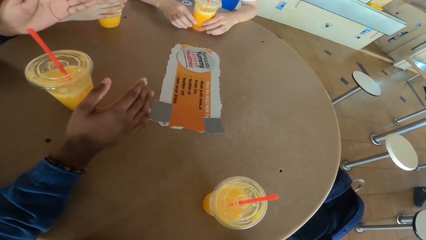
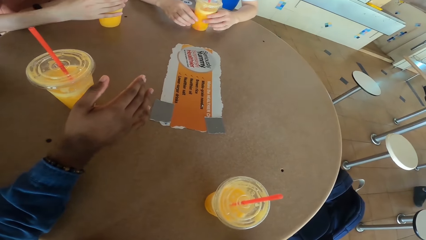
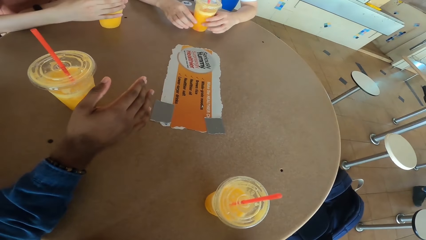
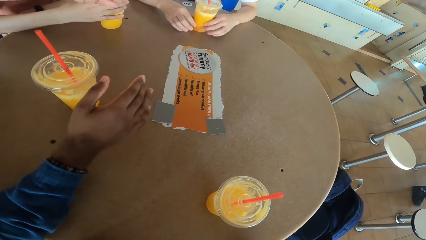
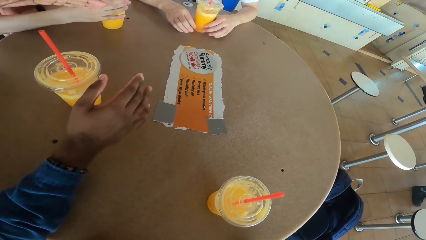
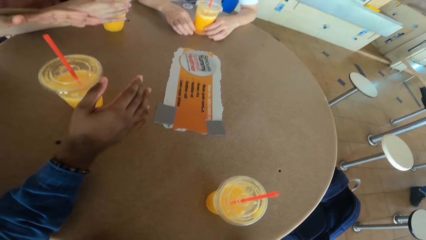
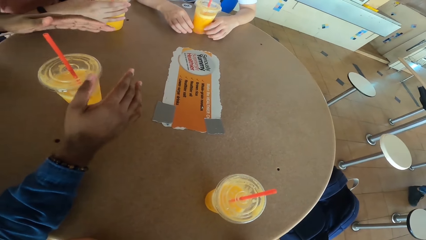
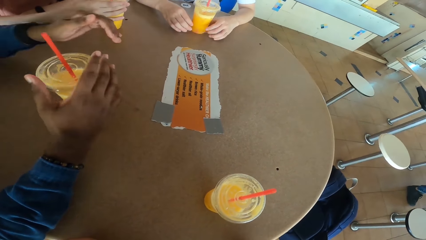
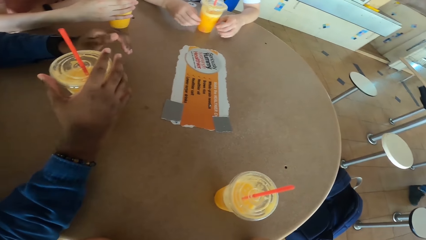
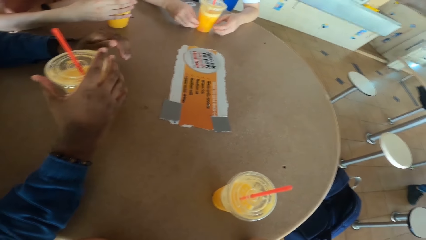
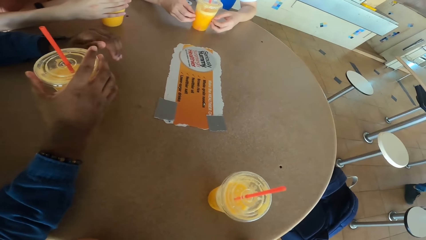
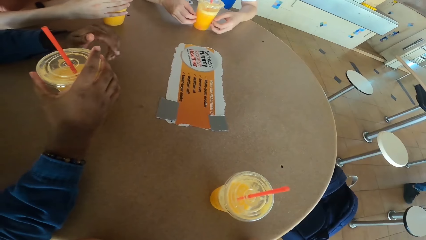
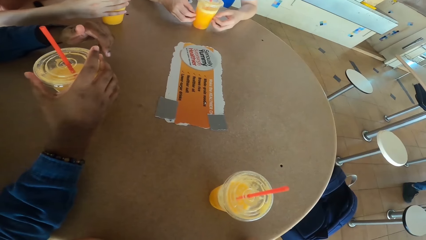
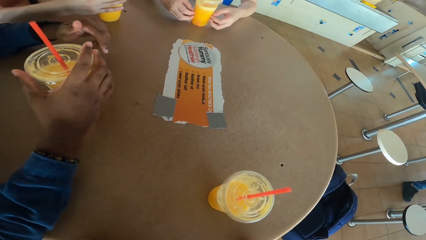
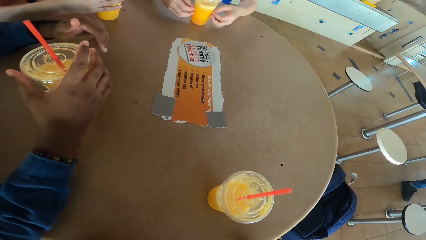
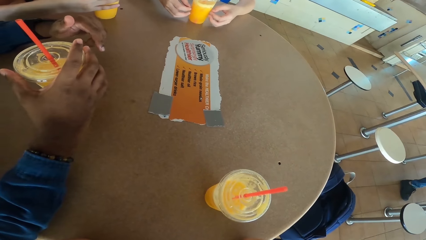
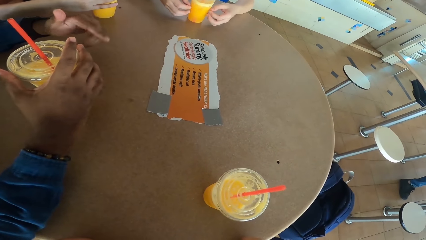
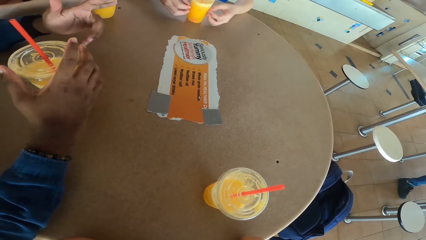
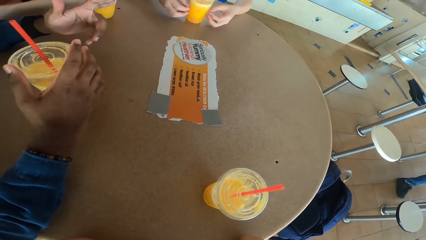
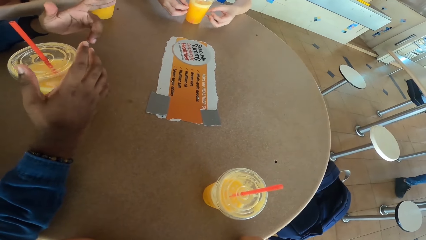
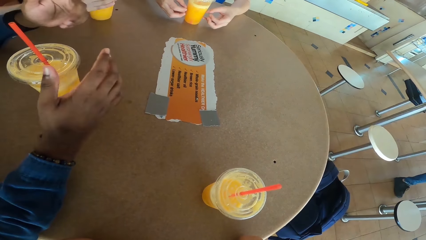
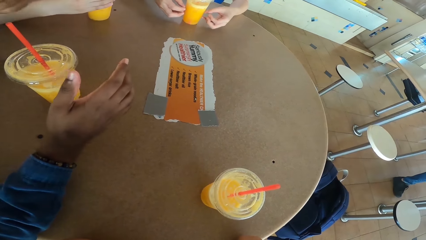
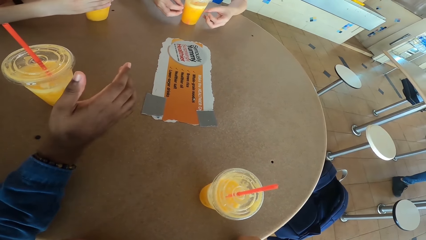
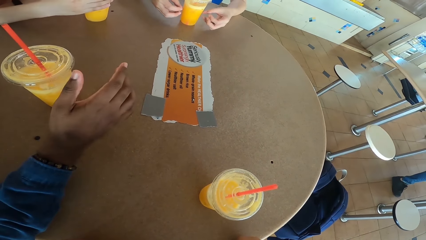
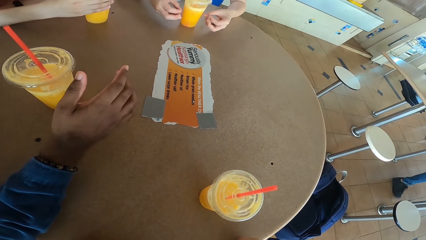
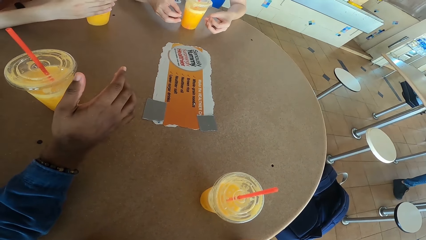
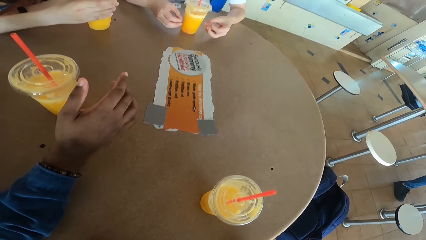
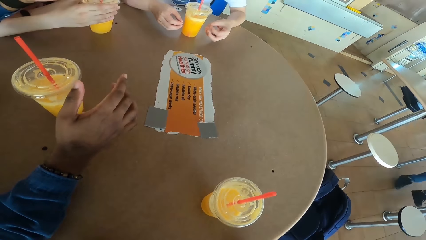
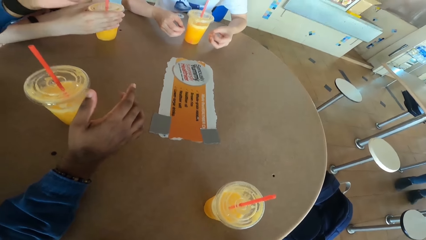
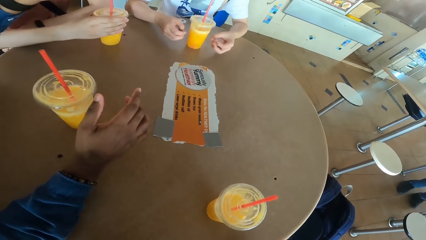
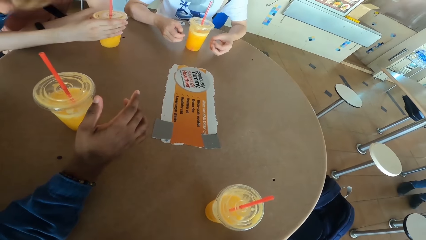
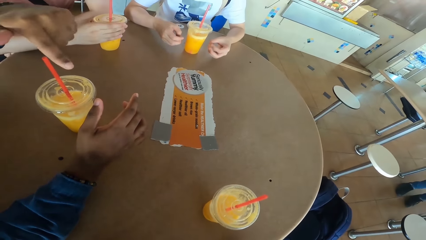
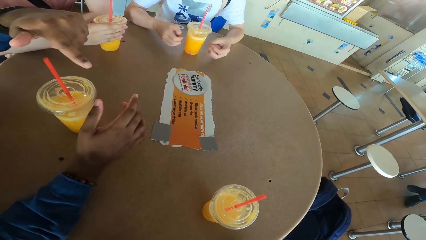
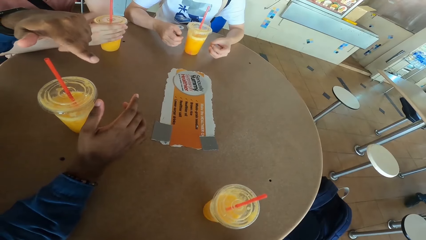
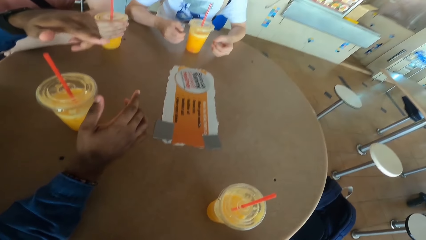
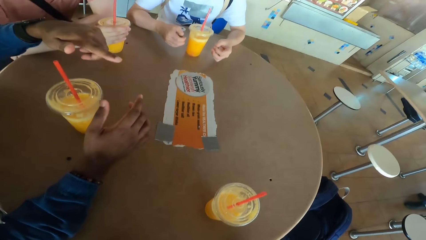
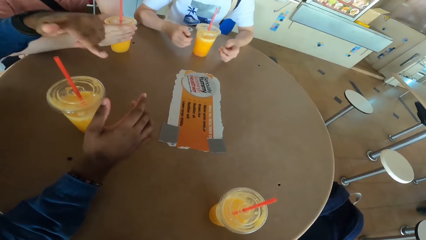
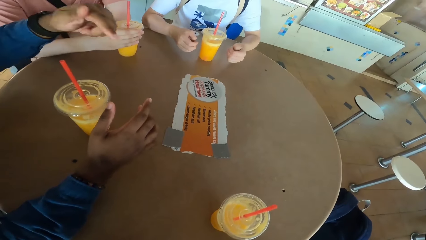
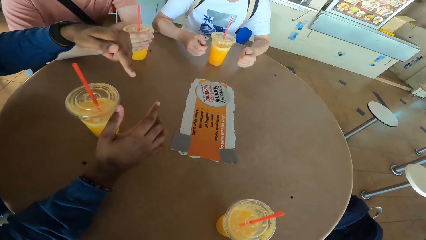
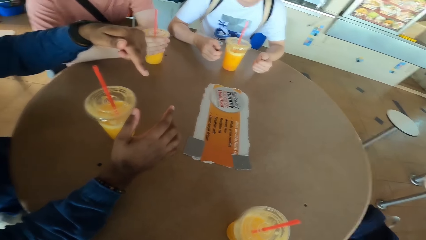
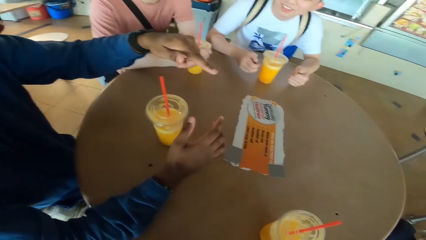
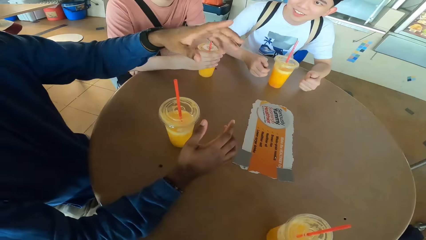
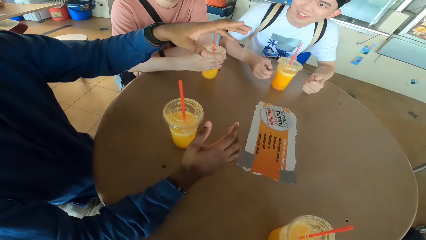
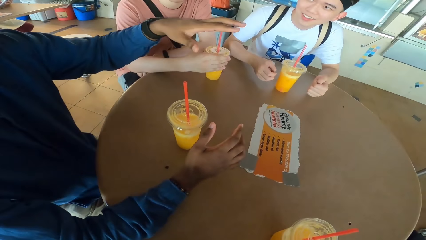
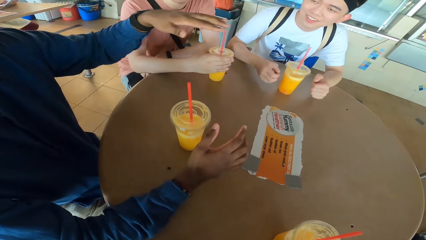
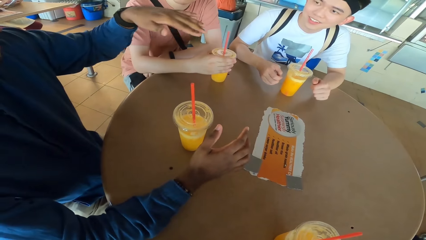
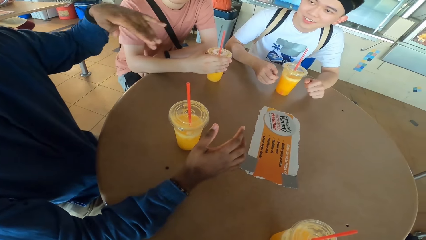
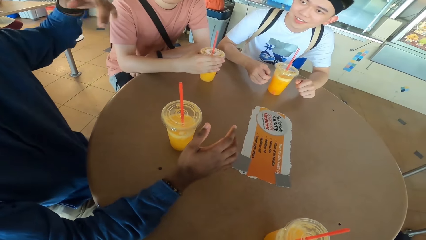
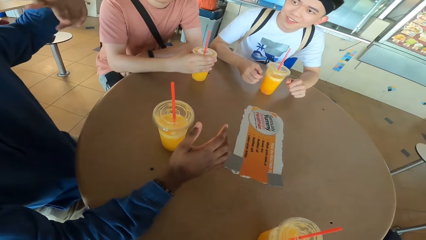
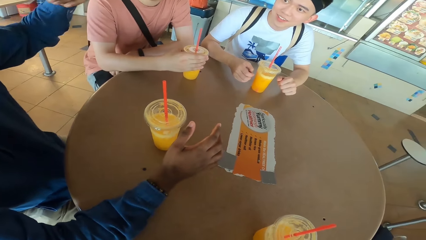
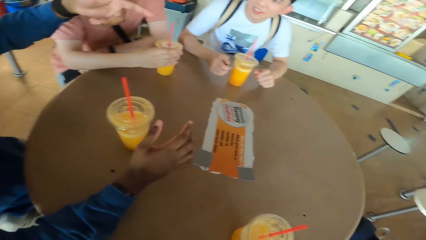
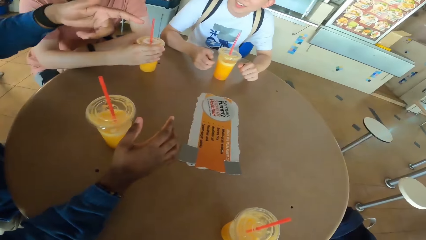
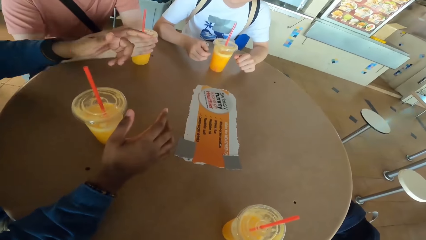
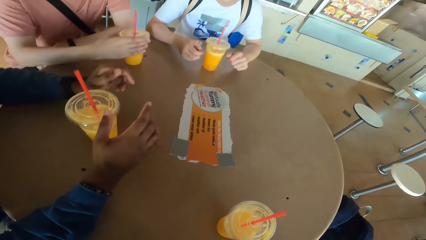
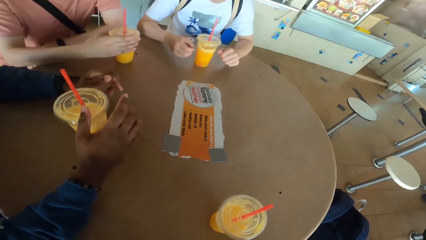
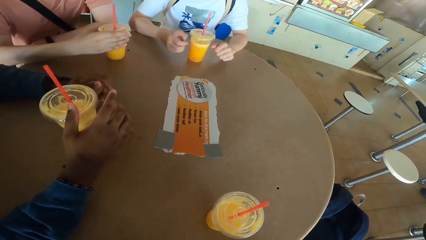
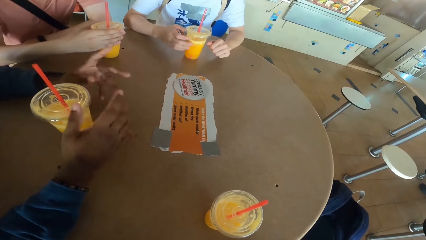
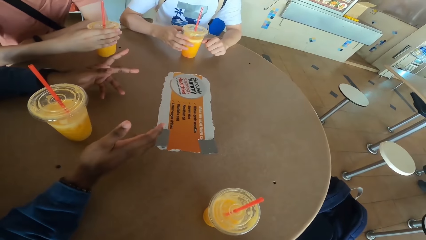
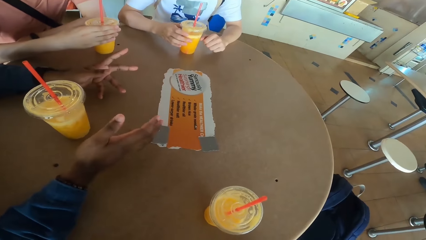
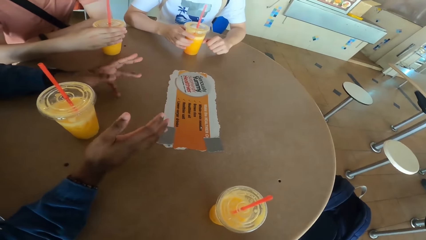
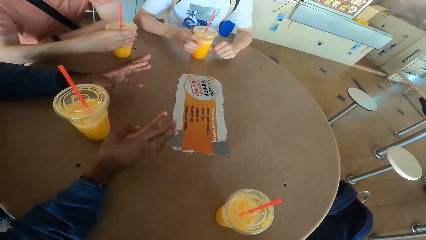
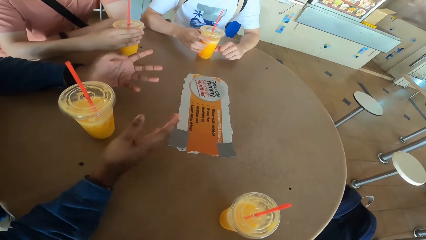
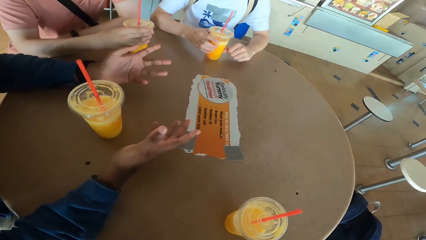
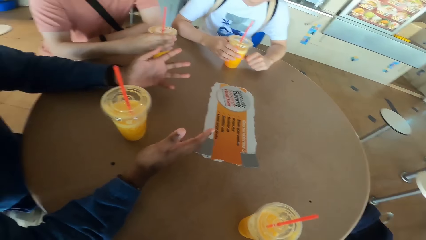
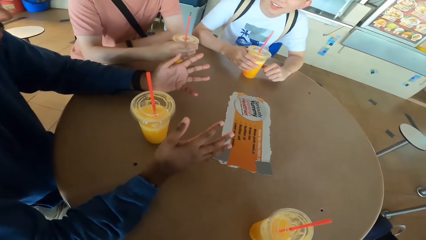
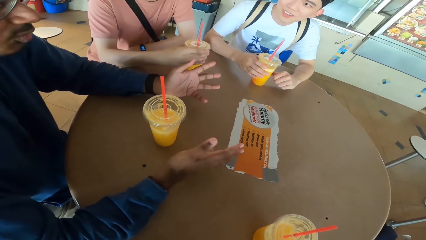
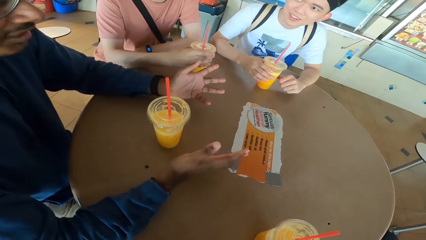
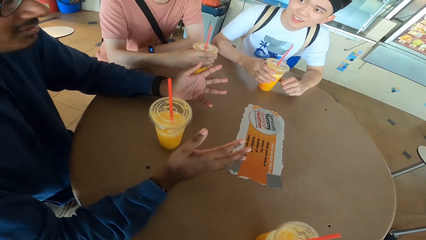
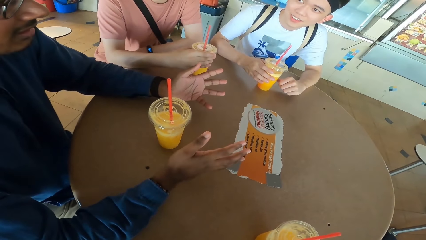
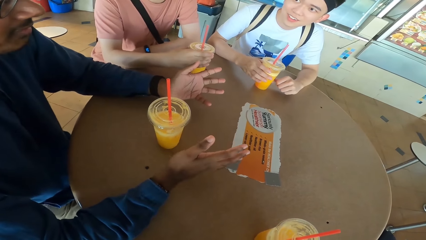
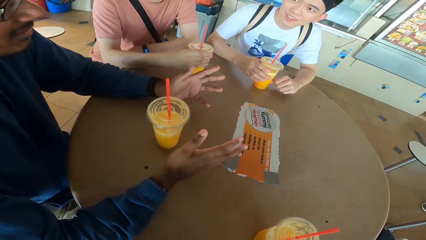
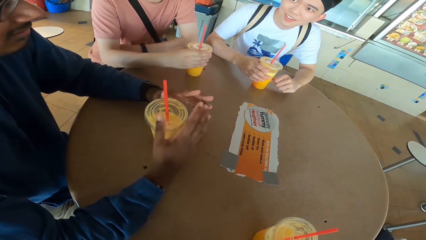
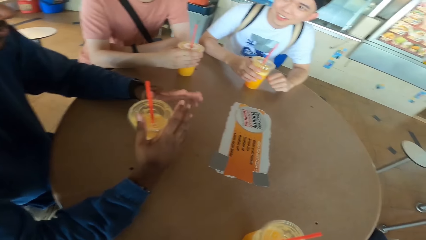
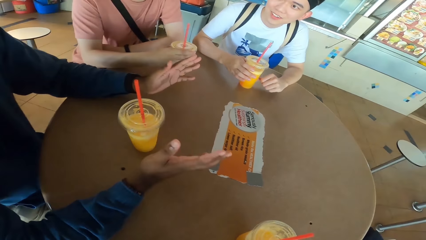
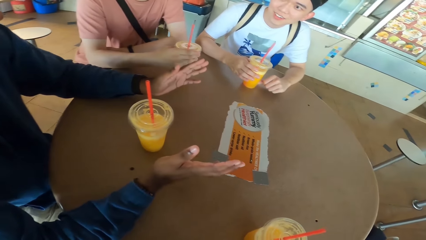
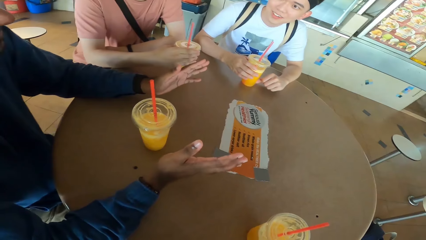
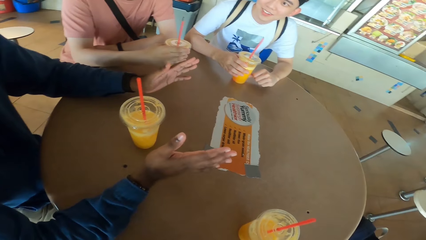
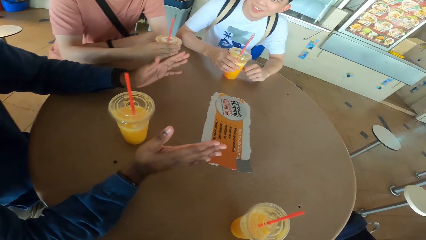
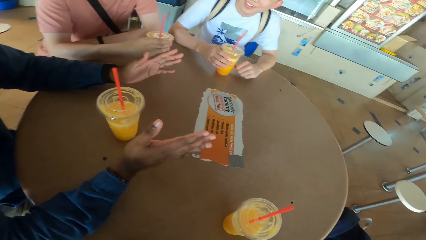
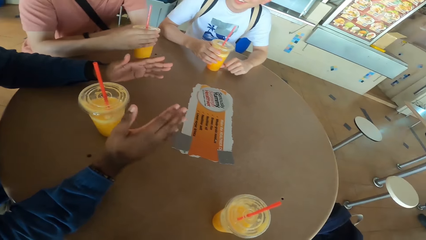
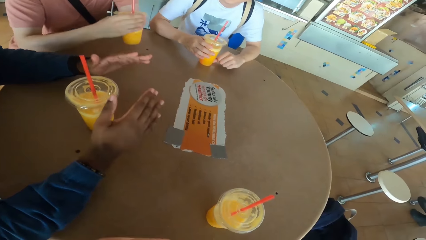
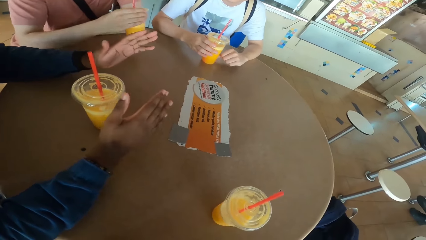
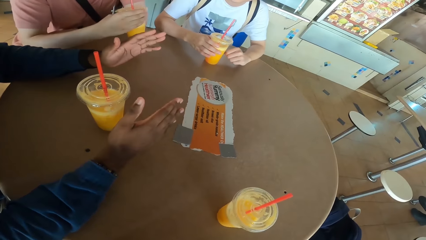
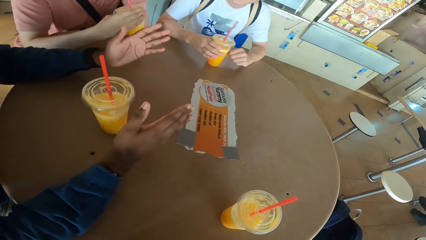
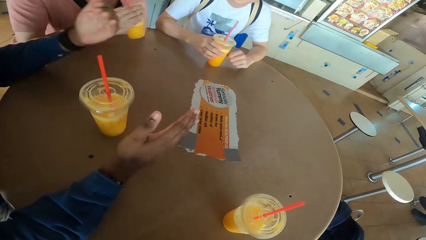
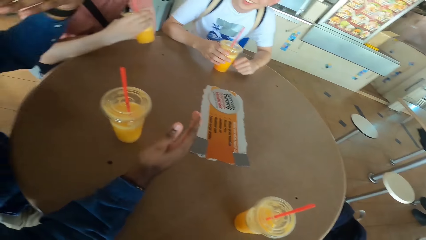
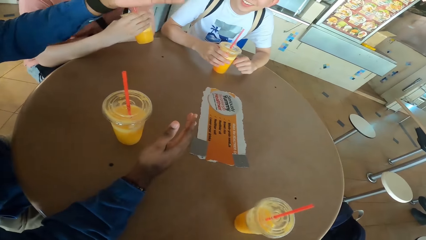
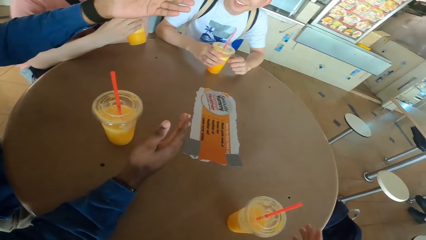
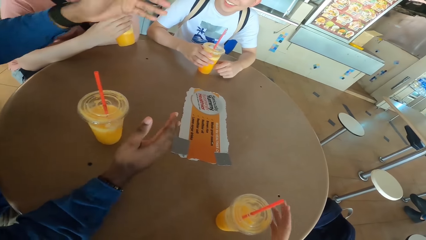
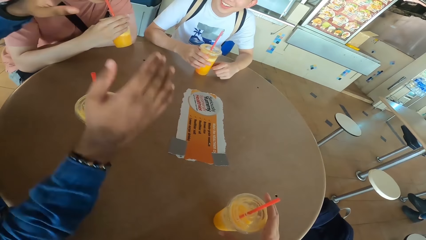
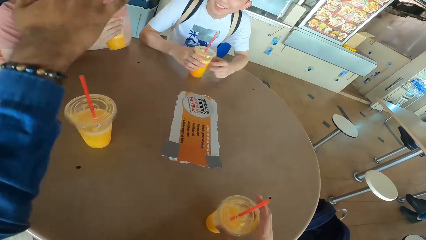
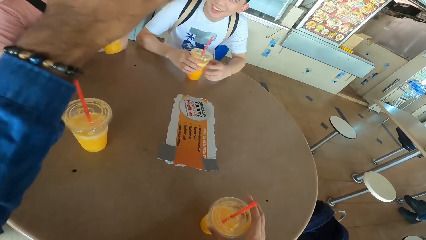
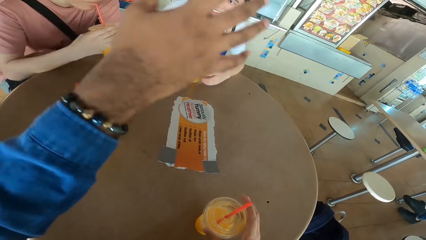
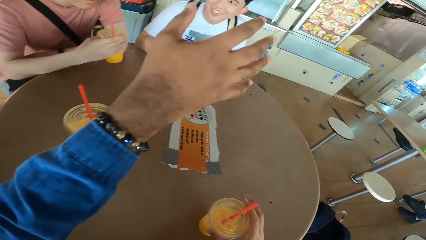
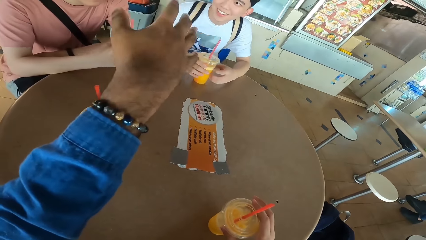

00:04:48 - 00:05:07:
A man responds to another man. The camera wearer looks at the tumbler. The second man converses with the rest. The camera wearer talks to the second man. The second man uses hand gestures. The first man holds the tumbler. A third man picks a juice can from the table and sips juice from the can. The second man lifts his hands.
